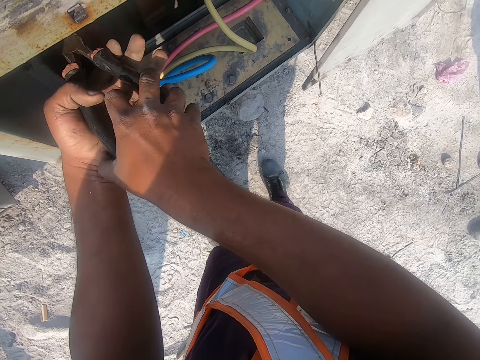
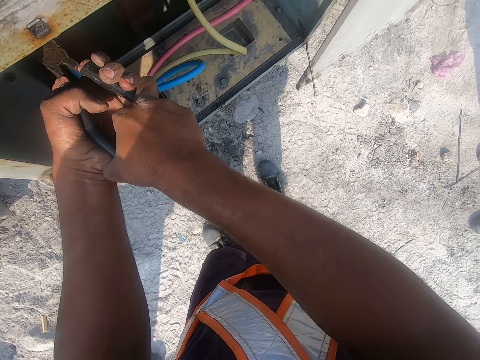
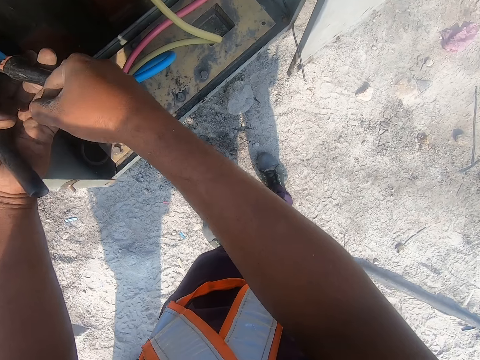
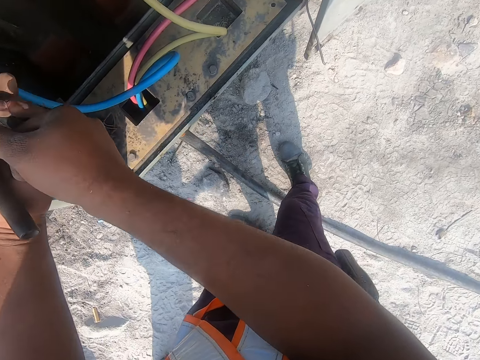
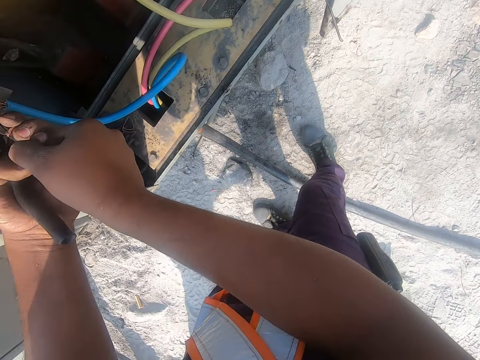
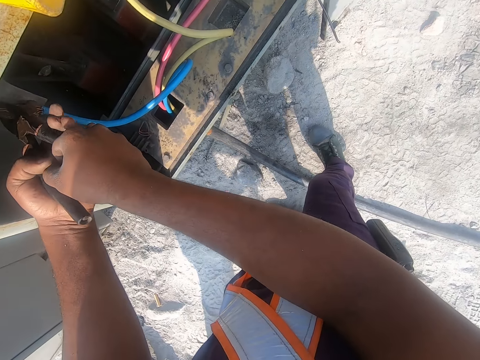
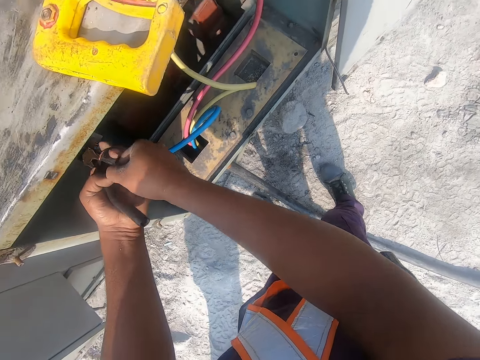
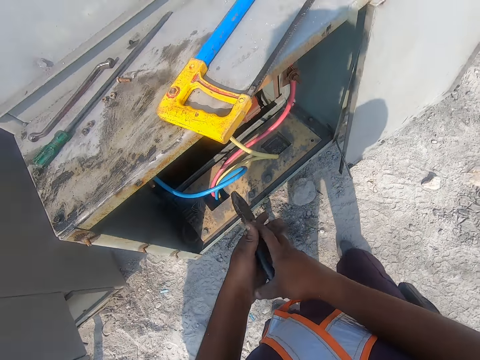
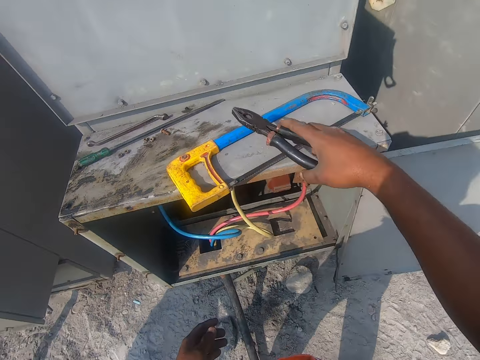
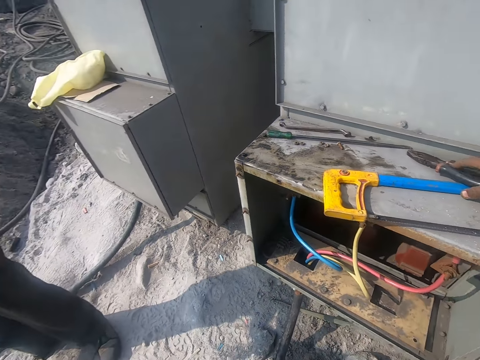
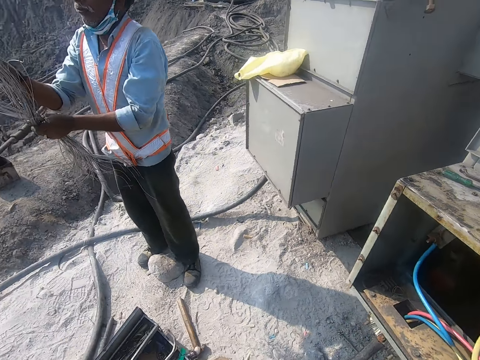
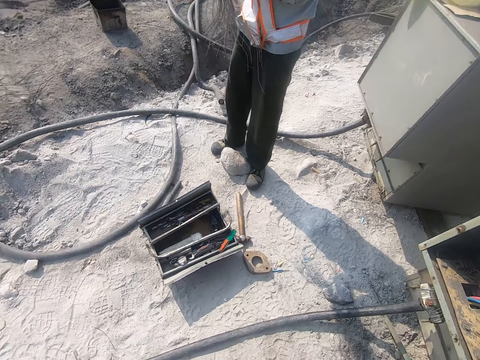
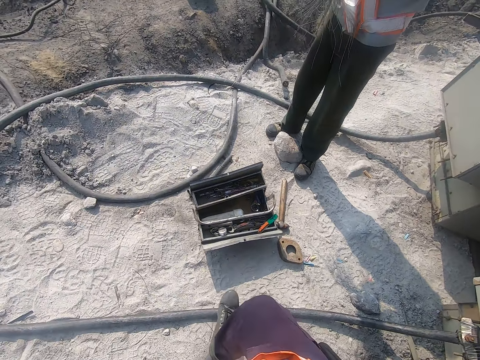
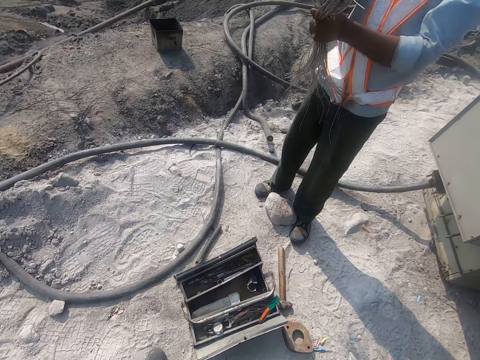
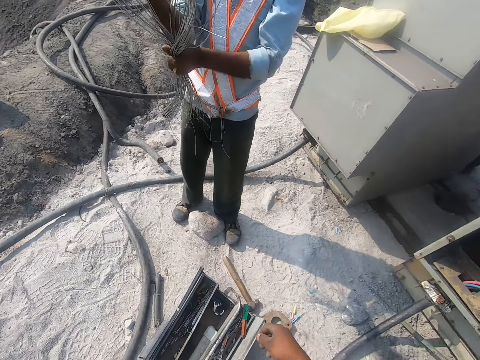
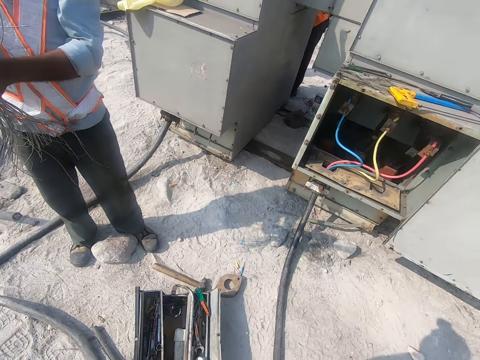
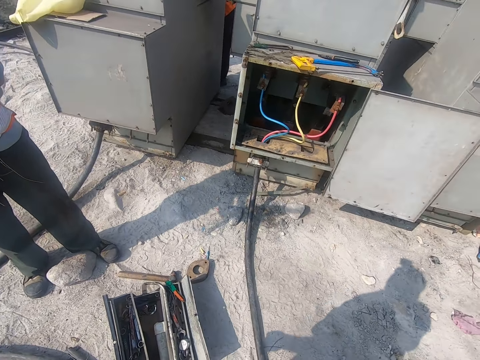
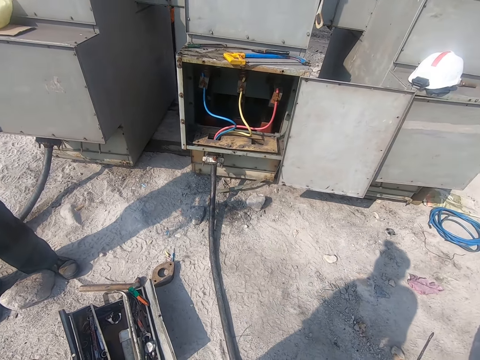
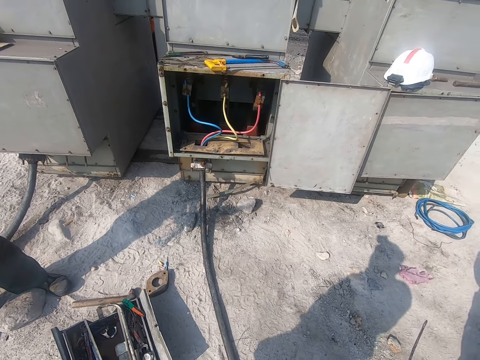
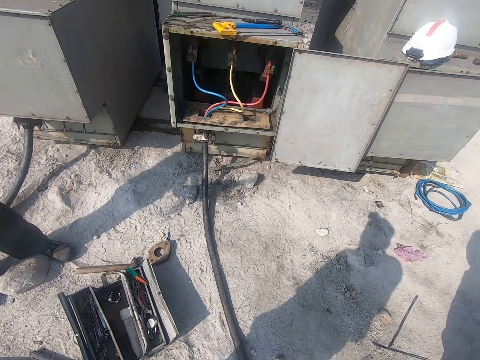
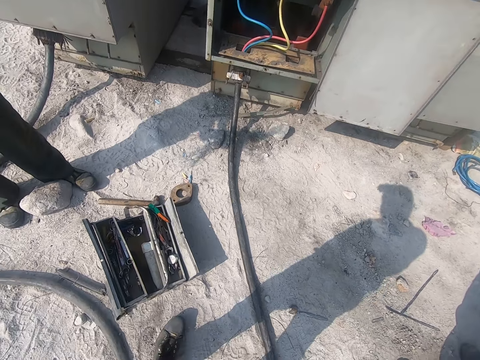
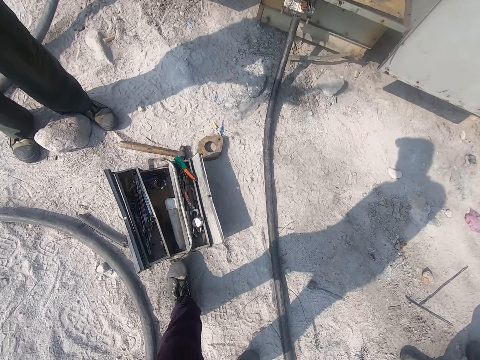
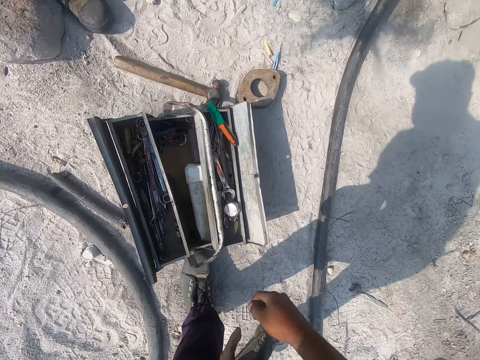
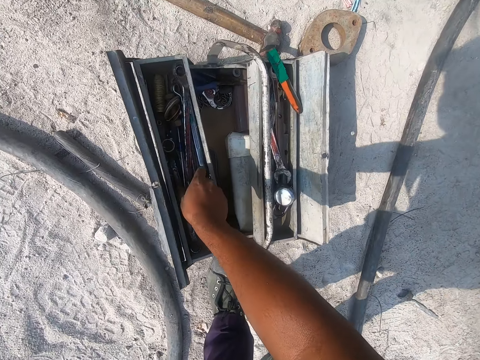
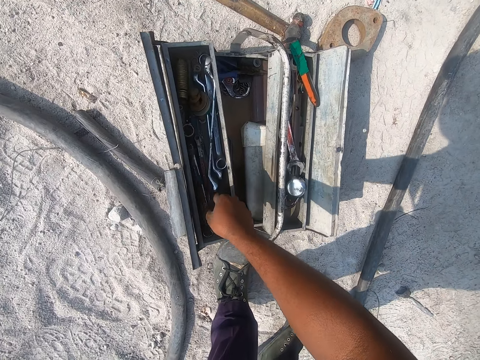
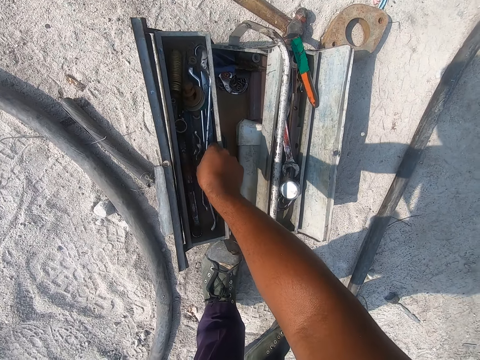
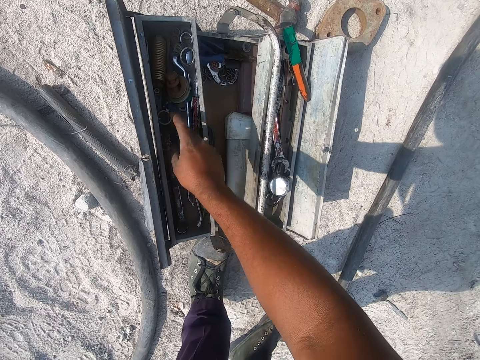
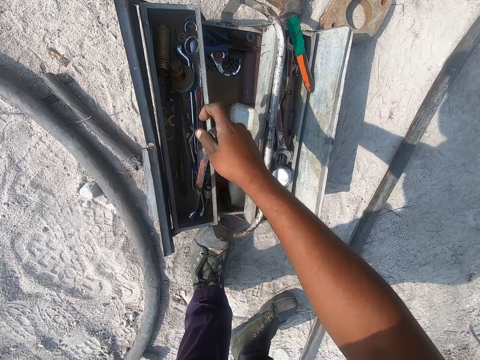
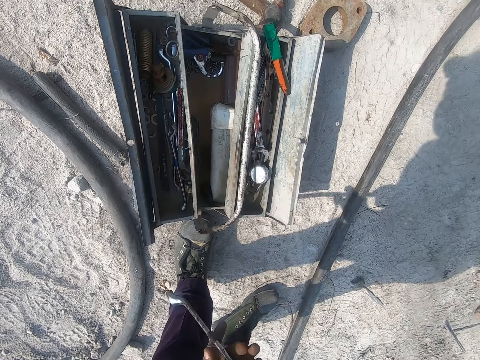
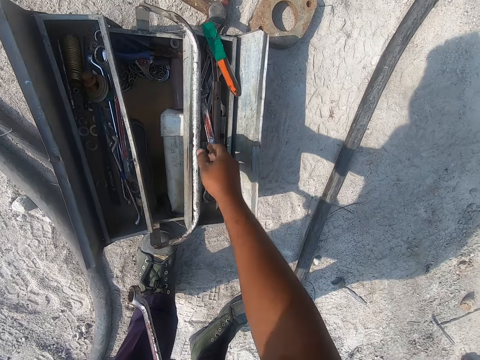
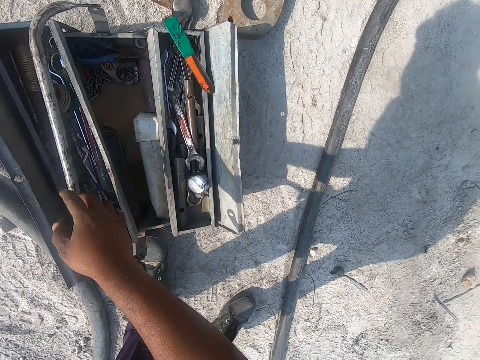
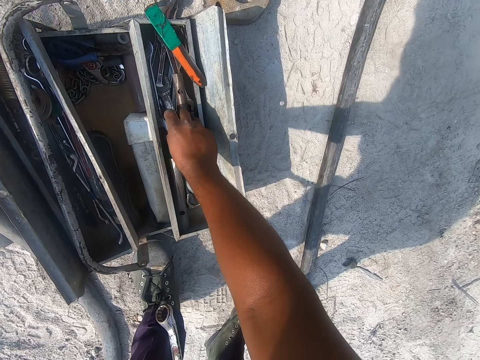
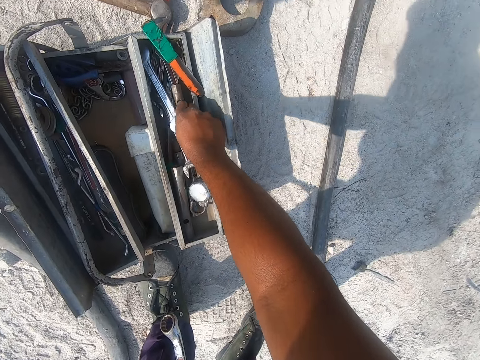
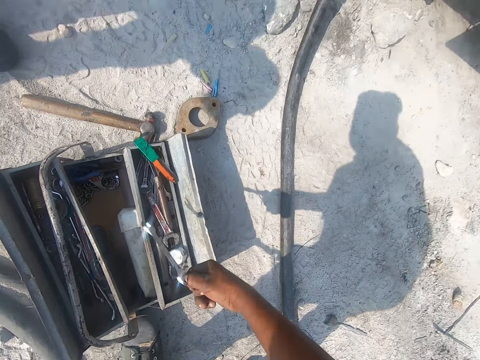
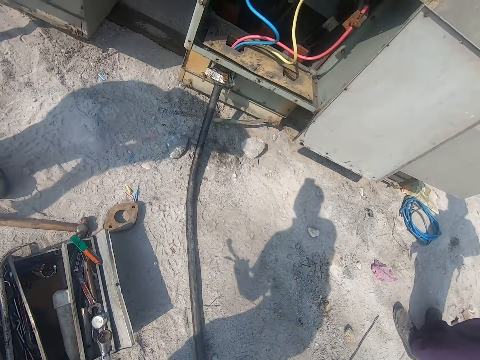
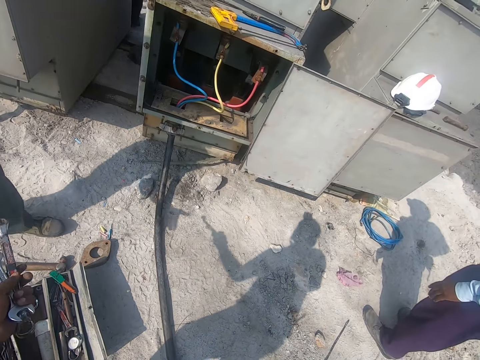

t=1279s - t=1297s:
The camera wearer places down the pliers. A person holds cables with both hands. The camera wearer interacts with the person. They touch a spanner. They reposition the spanner. They reposition the spanner again. They pick the spanner. They hold the spanner. They move metal with the right hand. They pick the spanner.

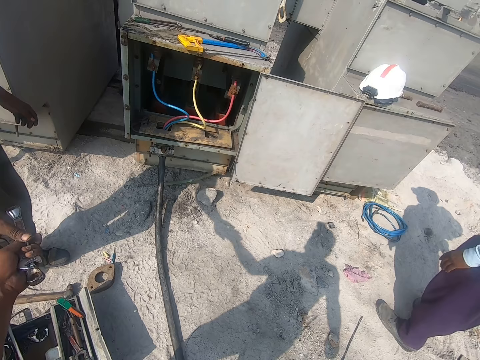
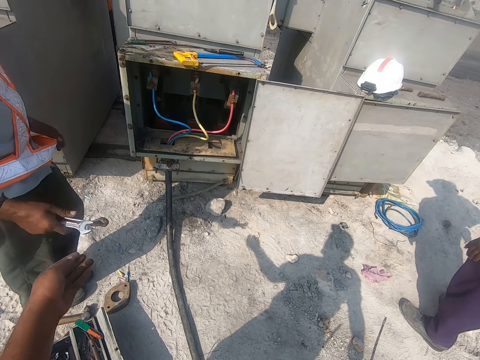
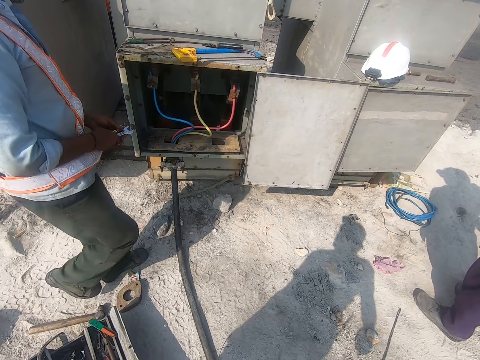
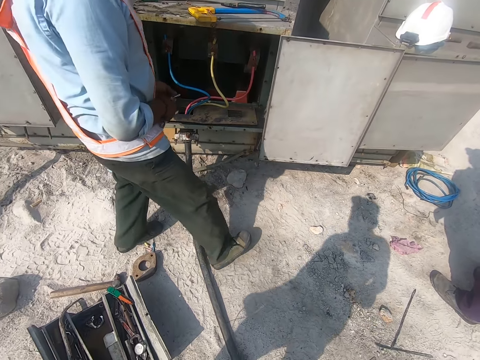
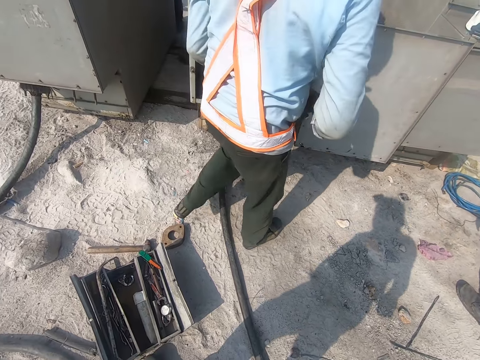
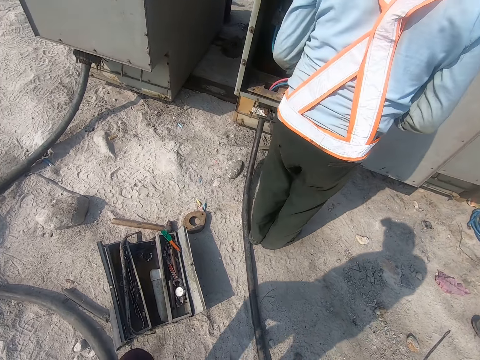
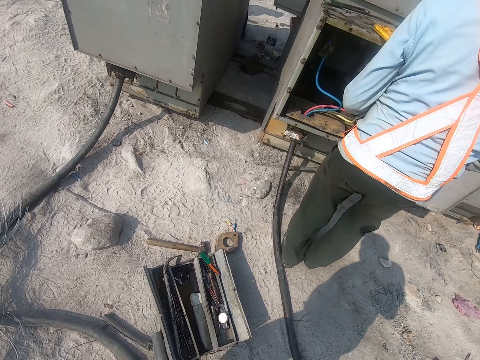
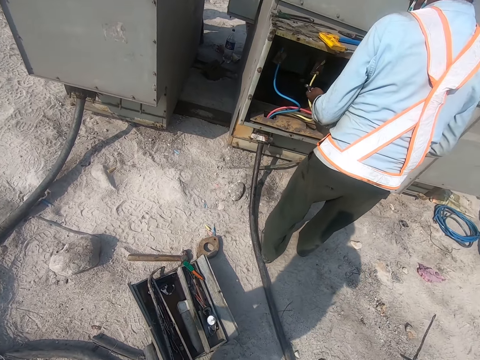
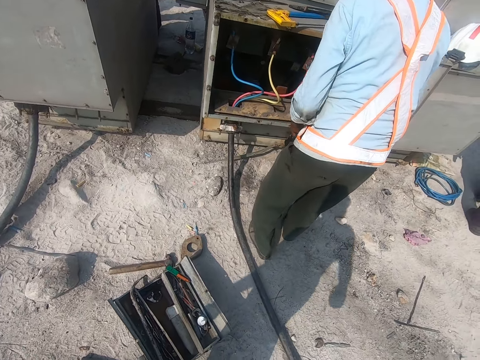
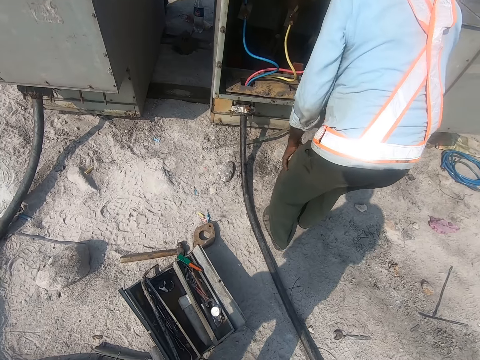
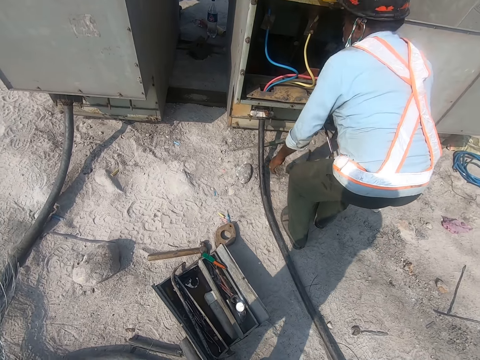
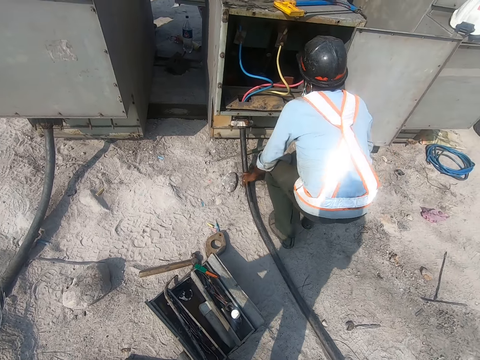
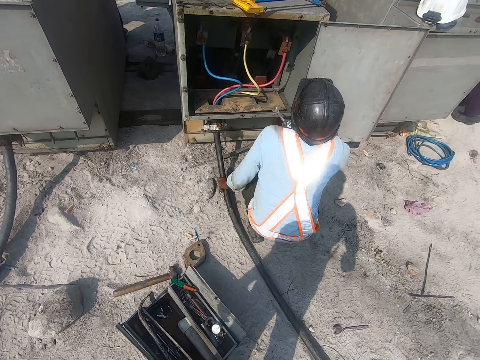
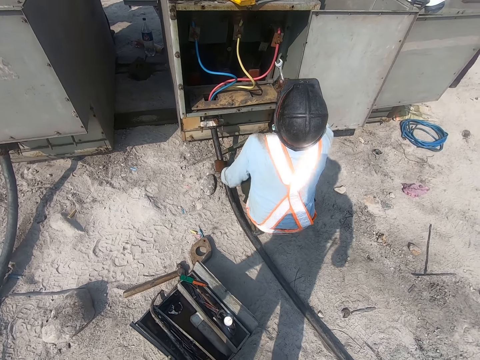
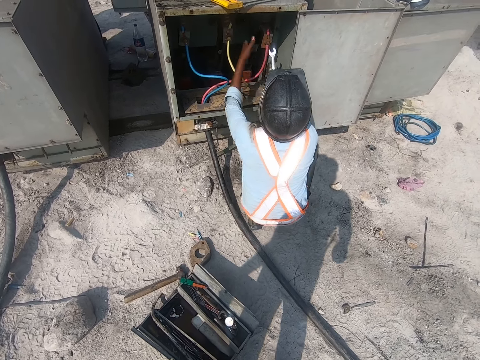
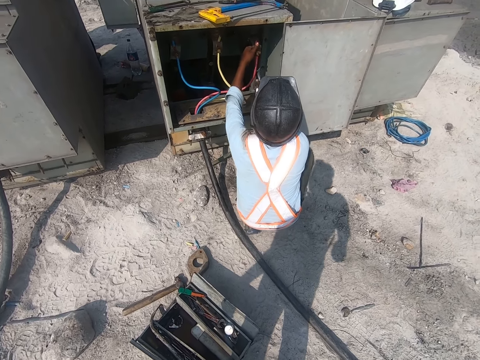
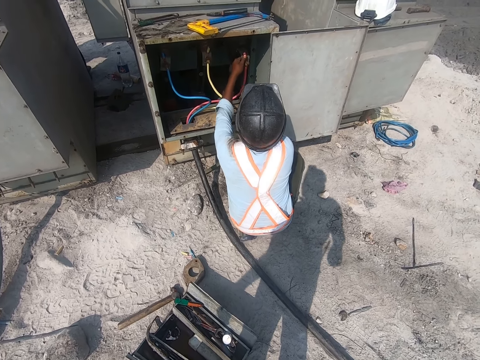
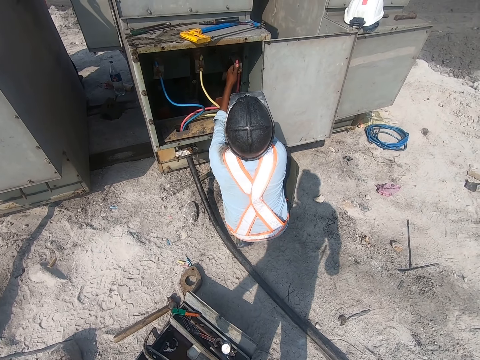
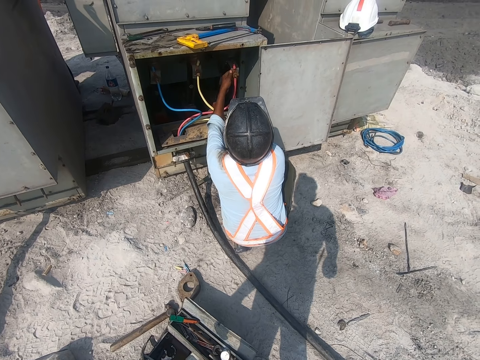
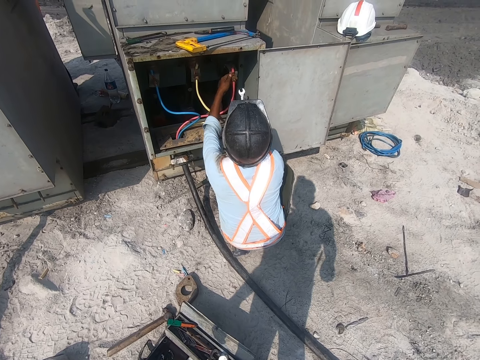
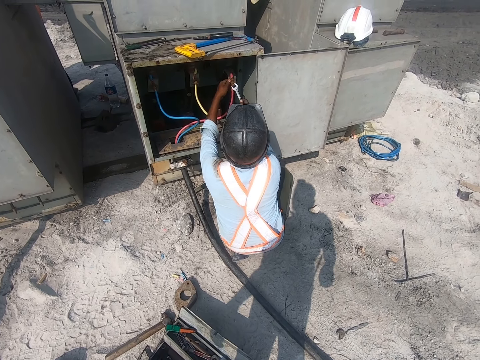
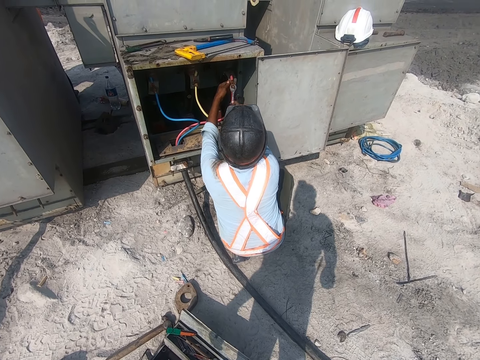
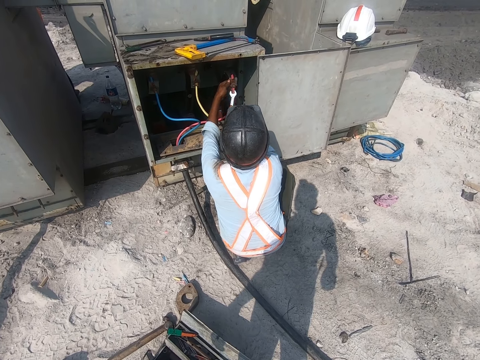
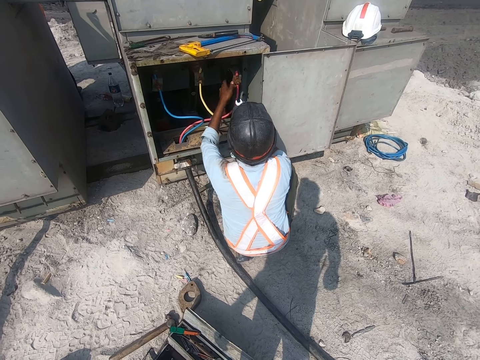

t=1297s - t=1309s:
The camera wearer gives spanners to a person. The person takes the spanner. The person walks around. The camera wearer looks around. The person bends down. The person holds a cable with the left hand. The person fixes a nut with the spanner. The person fixes the cable.
